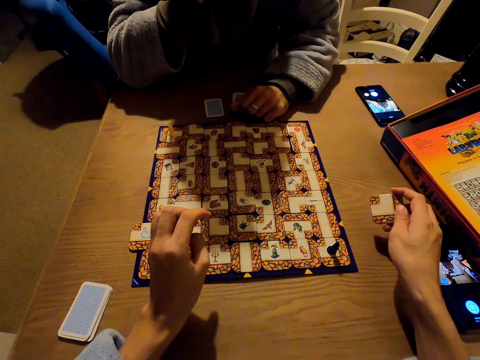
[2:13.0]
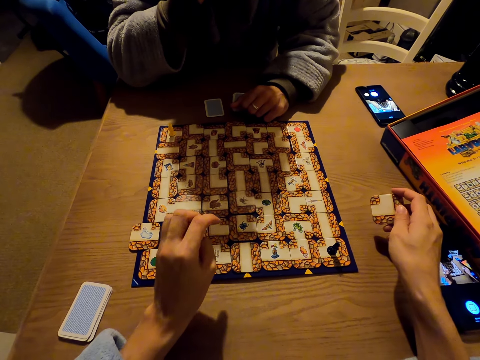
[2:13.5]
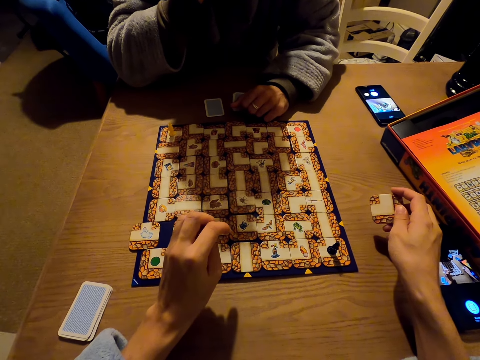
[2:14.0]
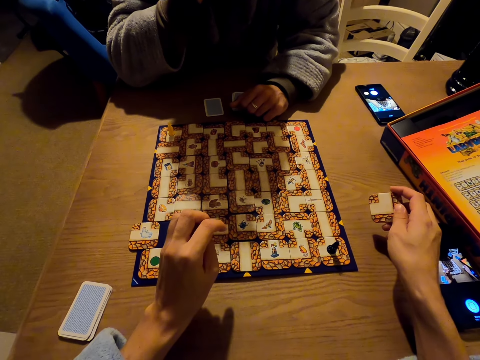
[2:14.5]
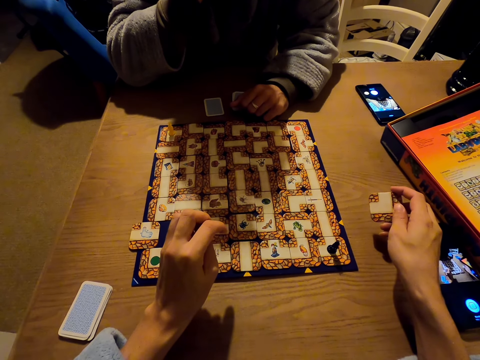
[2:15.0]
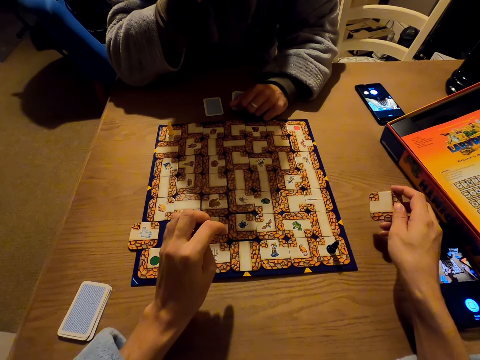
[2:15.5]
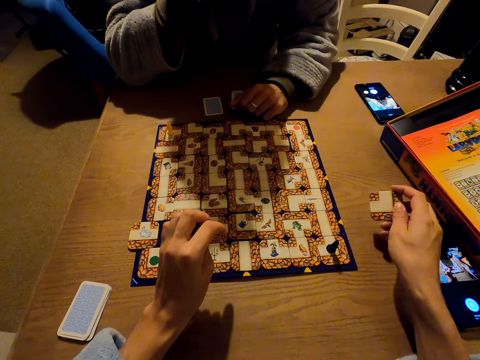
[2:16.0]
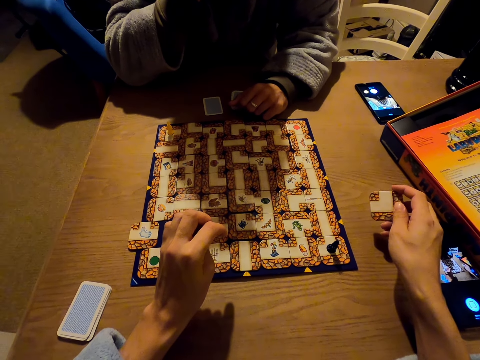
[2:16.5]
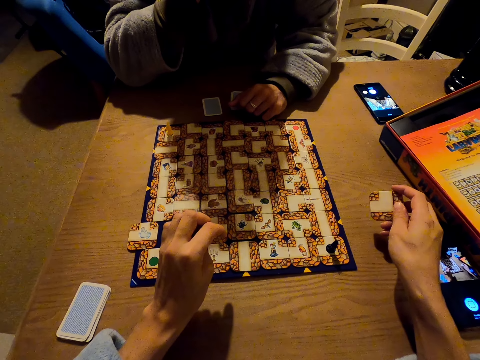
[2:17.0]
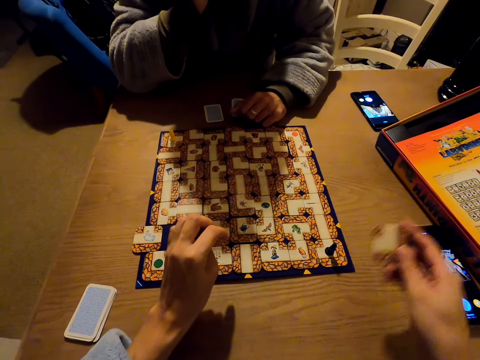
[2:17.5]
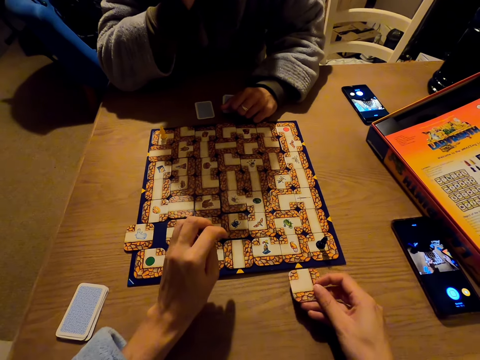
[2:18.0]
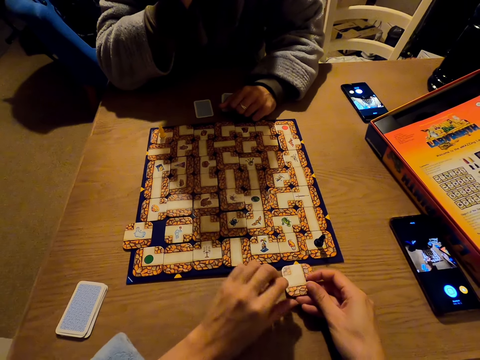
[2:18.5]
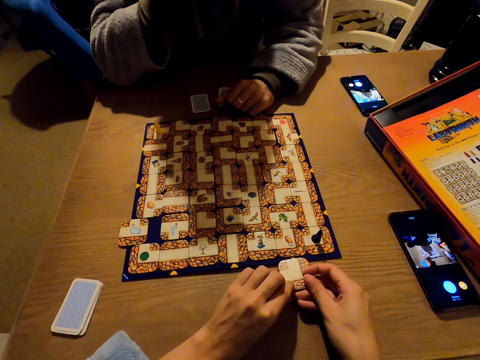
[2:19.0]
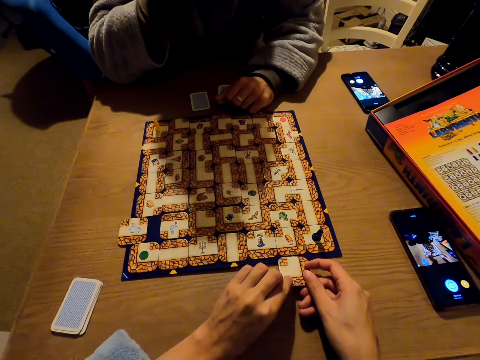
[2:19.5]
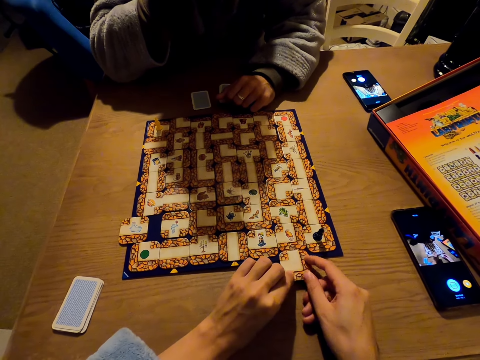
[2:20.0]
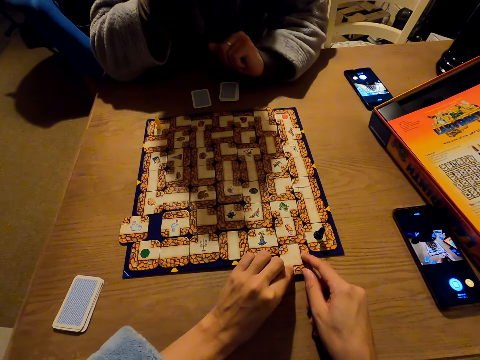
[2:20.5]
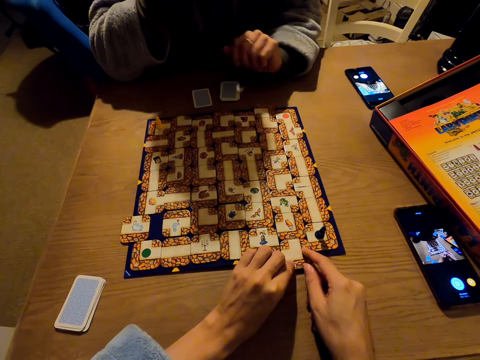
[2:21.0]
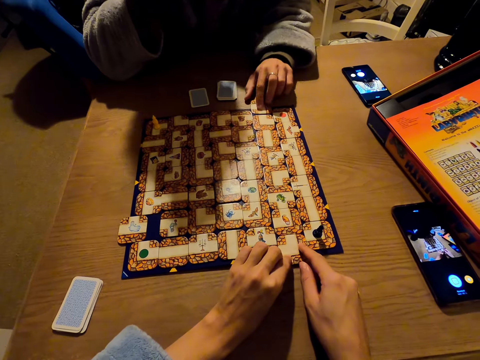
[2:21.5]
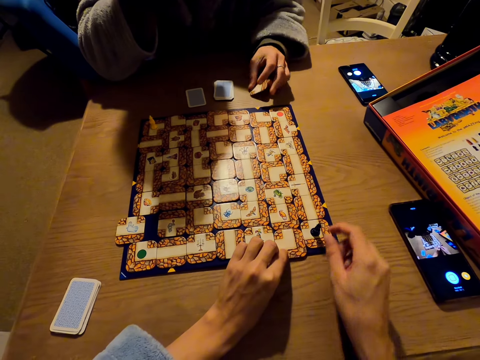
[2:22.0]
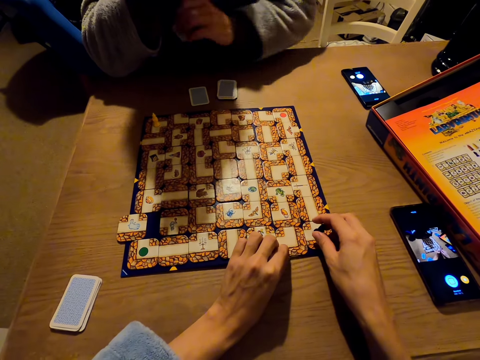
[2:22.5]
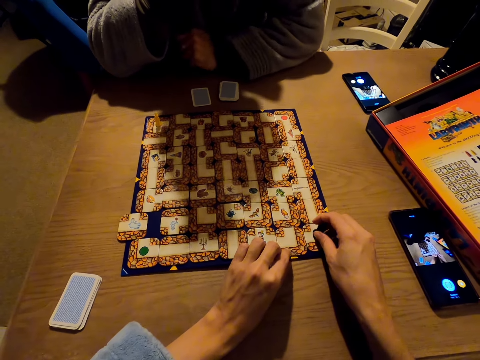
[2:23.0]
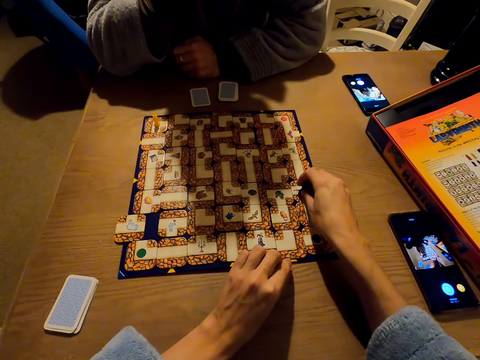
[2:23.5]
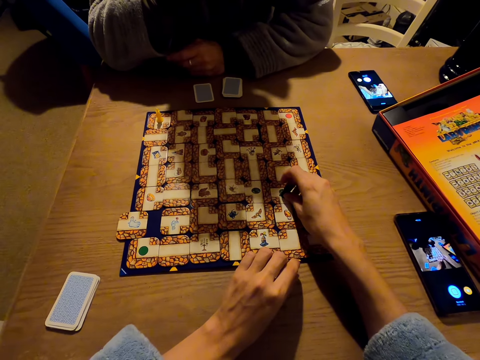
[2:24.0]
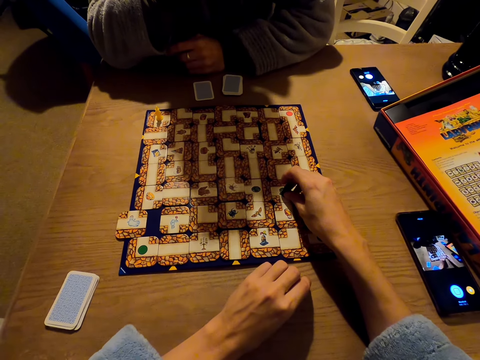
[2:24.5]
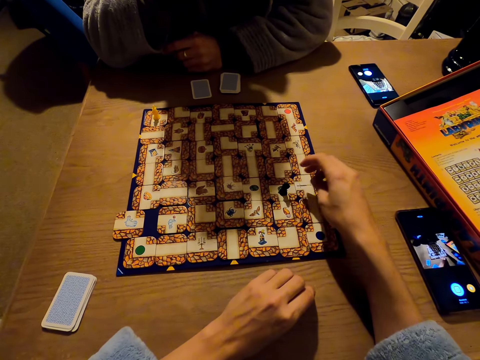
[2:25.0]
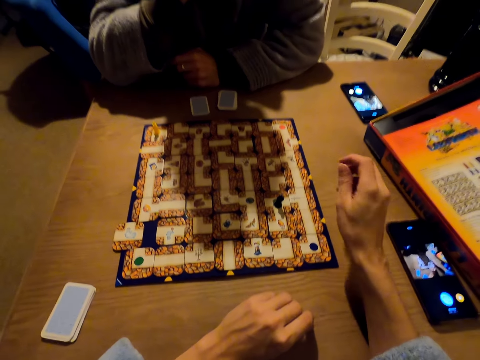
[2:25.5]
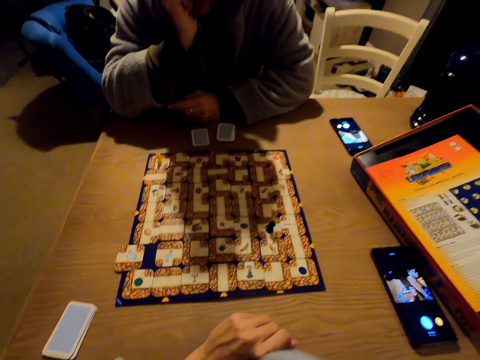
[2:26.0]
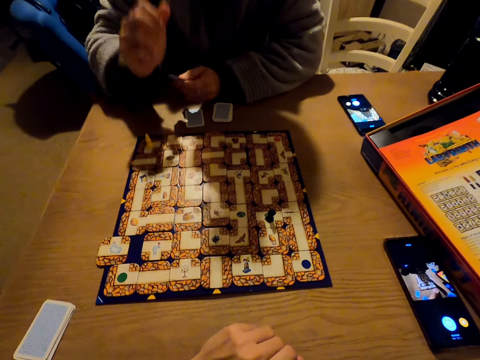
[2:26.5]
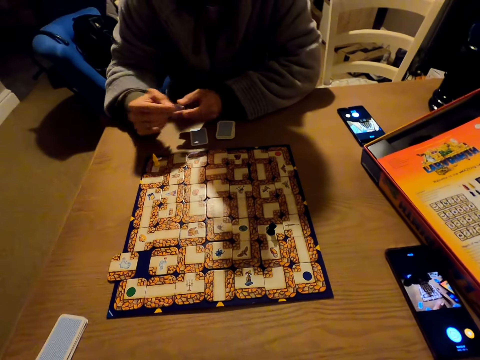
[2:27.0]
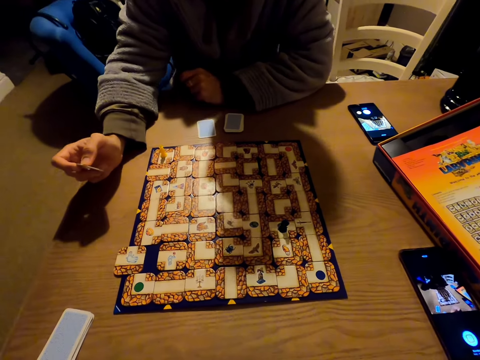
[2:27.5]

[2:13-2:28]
The camera wearer looks at the labyrinth board game. They play the labyrinth board game. They slide the cards. A man picks up a labyrinth board game piece. The camera wearer plays the labyrinth board game.

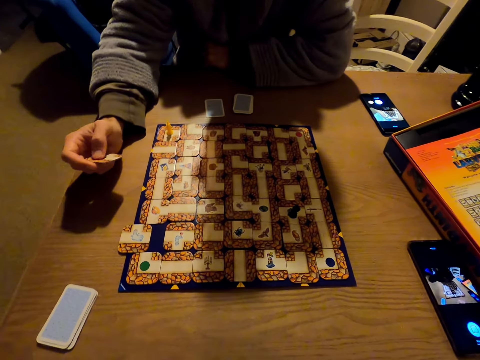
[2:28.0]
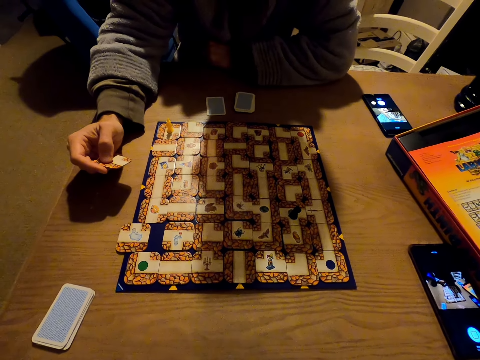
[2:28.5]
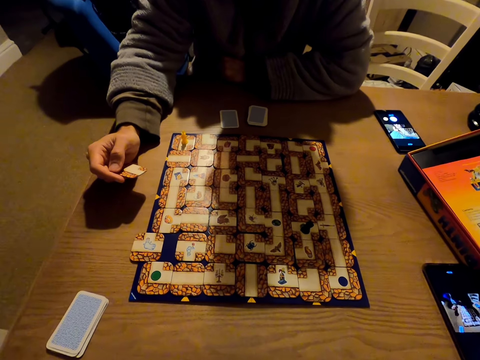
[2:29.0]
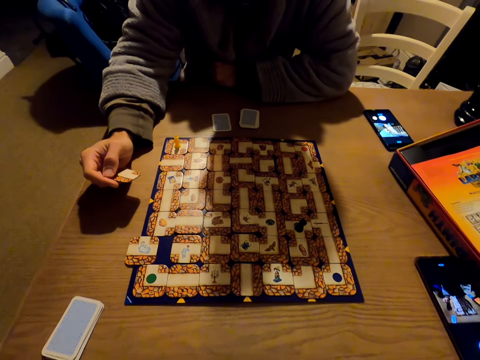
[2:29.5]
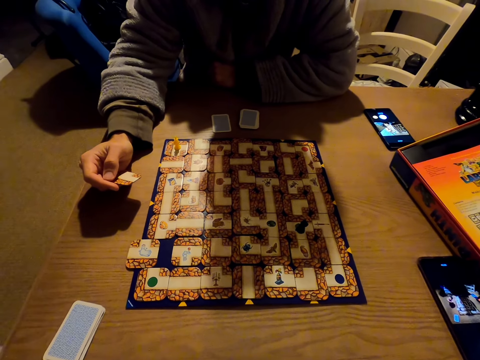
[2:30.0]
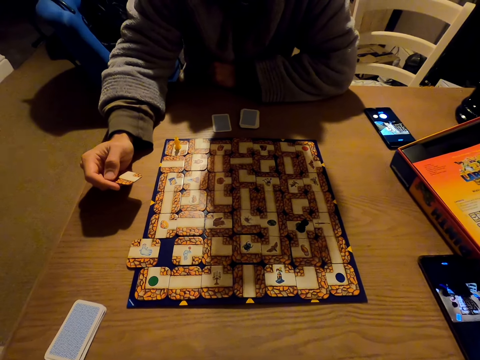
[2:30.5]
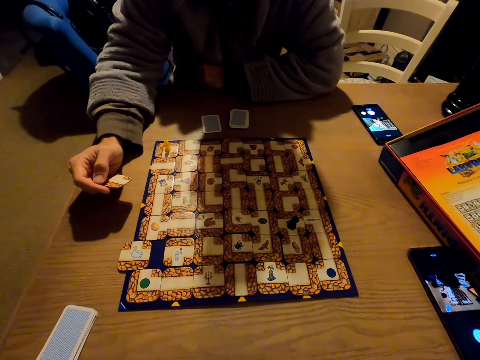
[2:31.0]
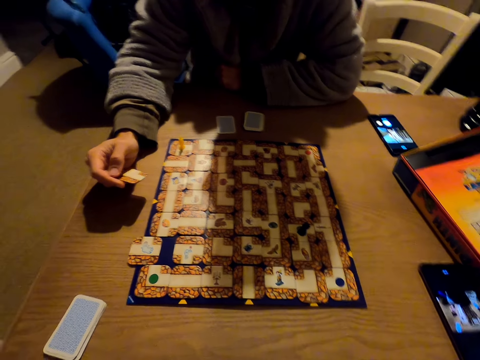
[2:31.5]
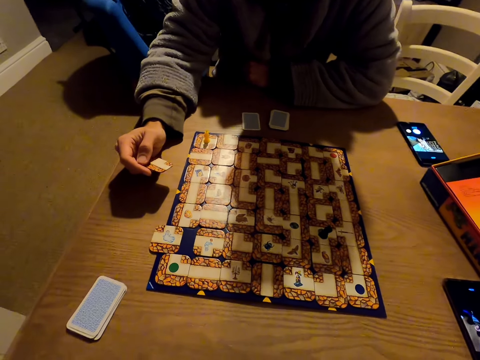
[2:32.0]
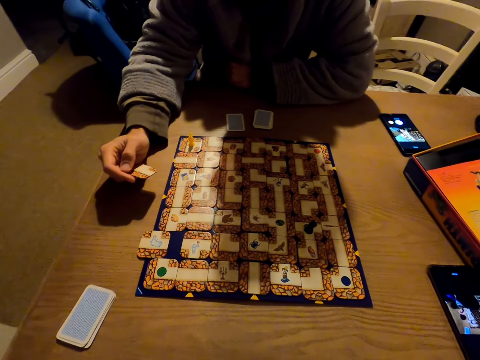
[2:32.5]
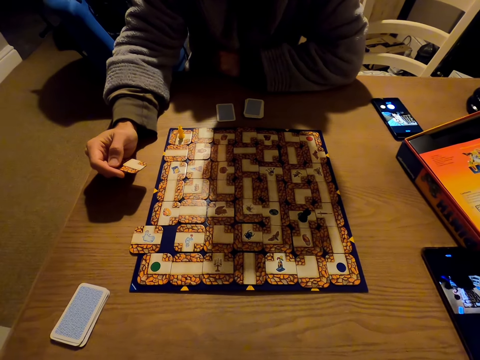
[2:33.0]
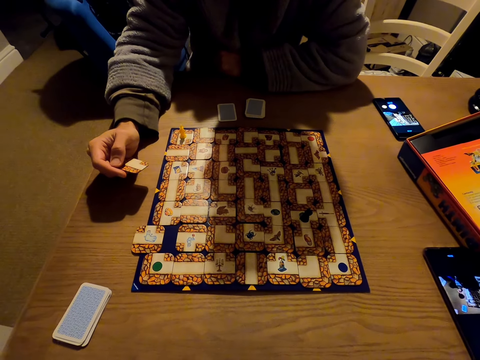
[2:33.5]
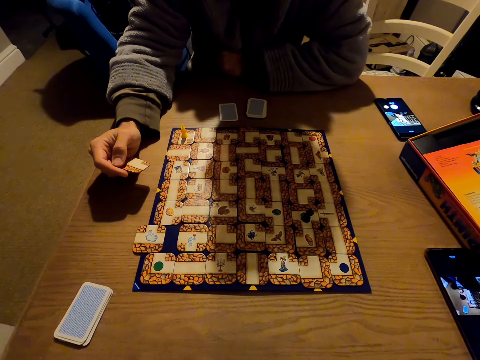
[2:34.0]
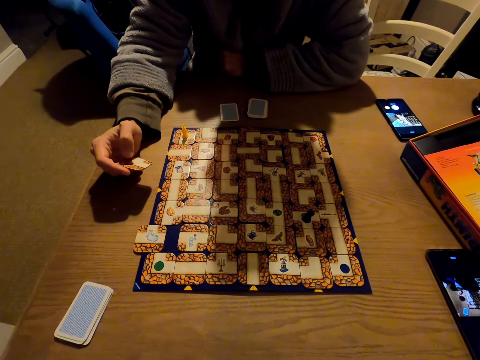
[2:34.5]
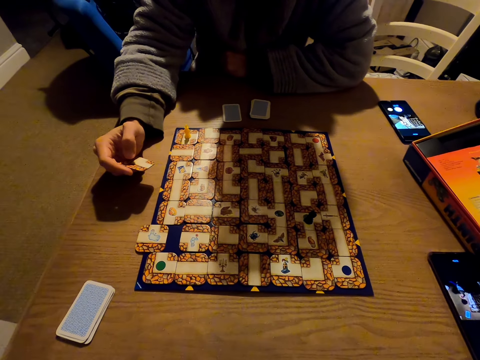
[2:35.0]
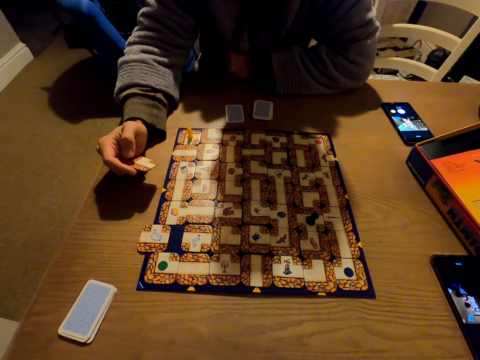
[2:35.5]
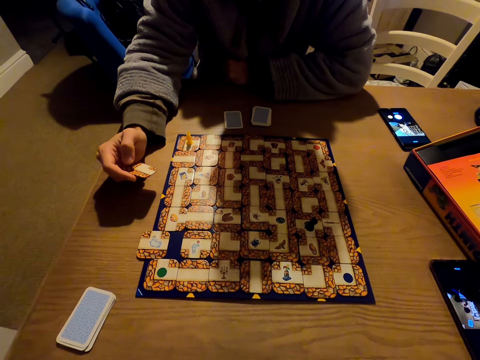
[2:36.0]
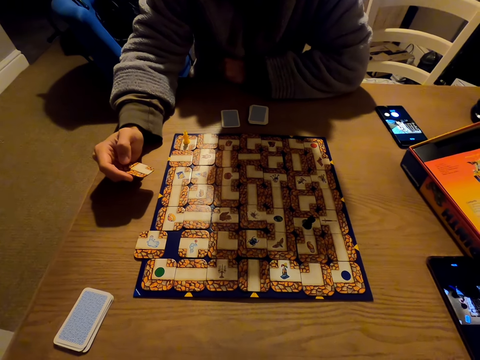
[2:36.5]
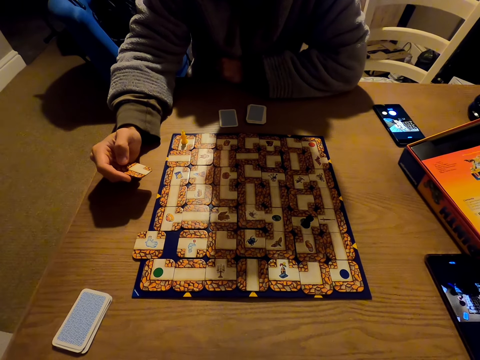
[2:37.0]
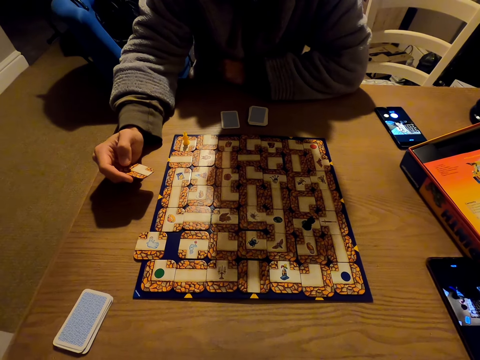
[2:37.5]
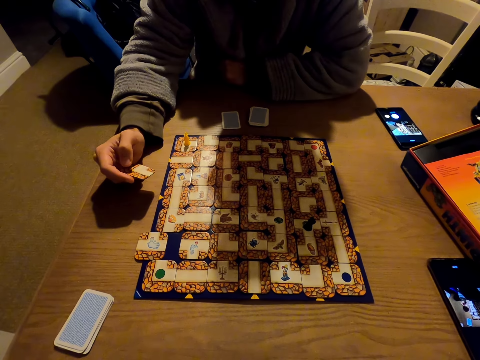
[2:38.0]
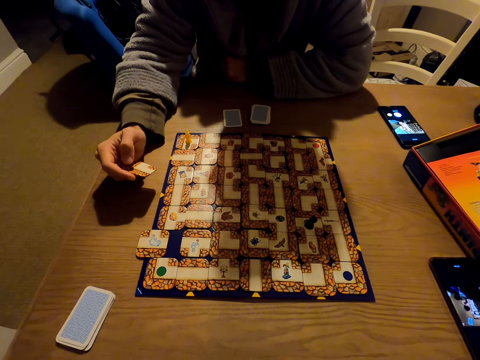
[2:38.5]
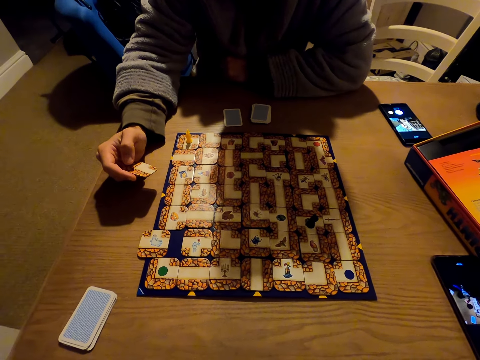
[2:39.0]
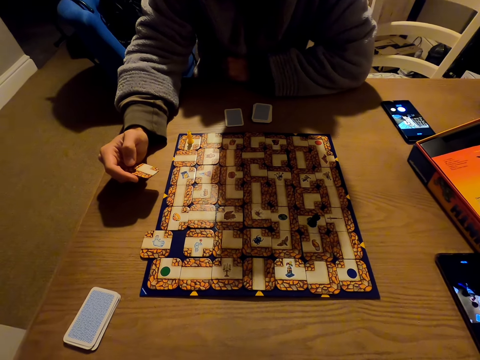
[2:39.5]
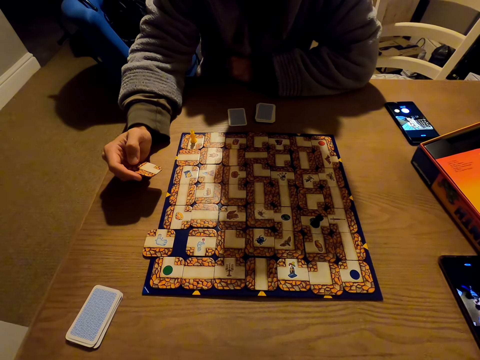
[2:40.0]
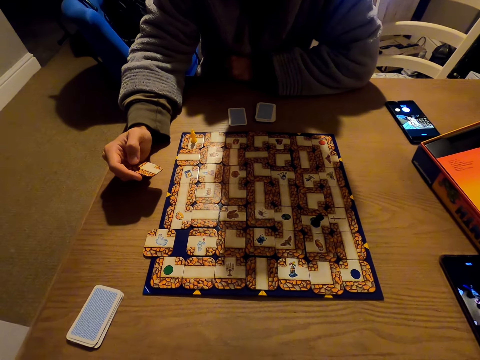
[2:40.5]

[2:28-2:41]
A man looks at the labyrinth board game.
